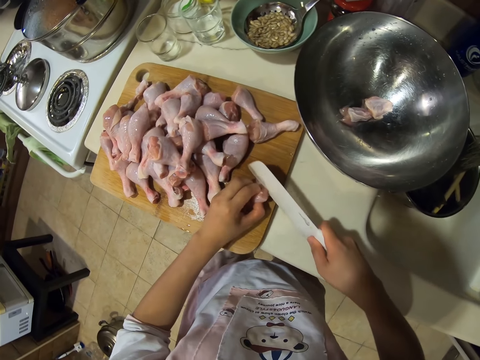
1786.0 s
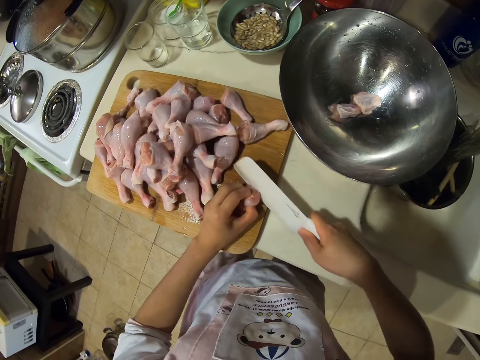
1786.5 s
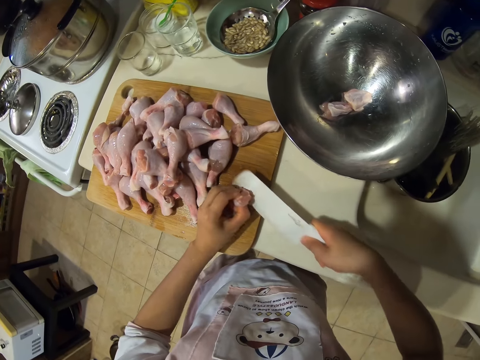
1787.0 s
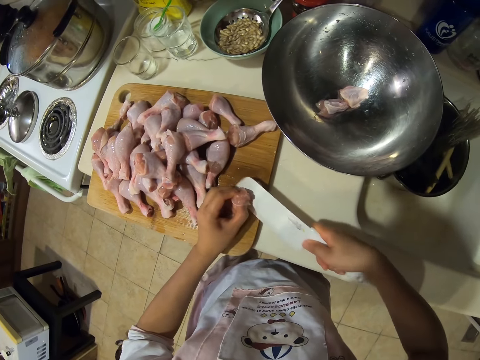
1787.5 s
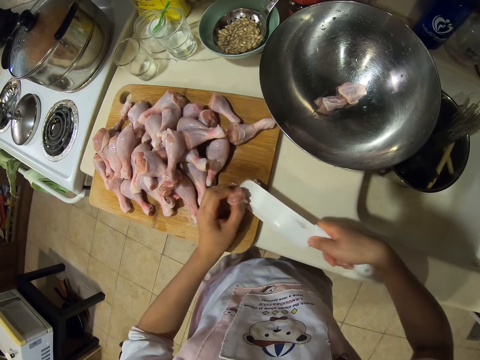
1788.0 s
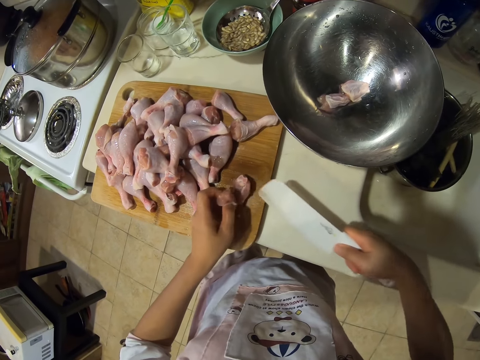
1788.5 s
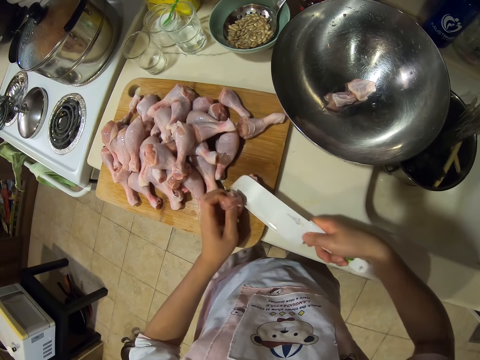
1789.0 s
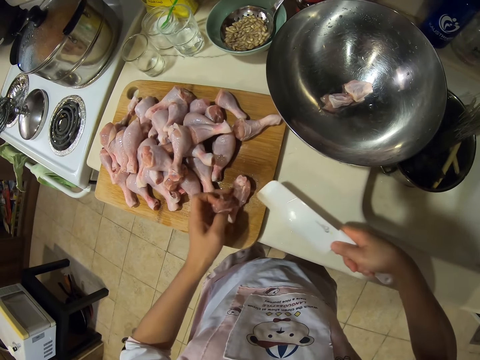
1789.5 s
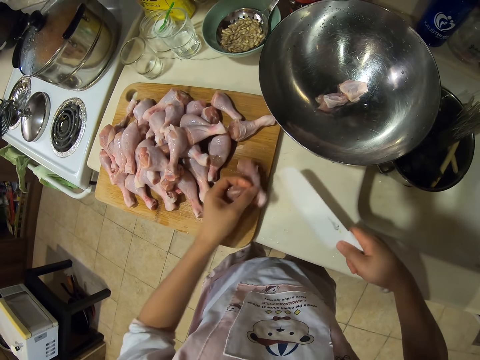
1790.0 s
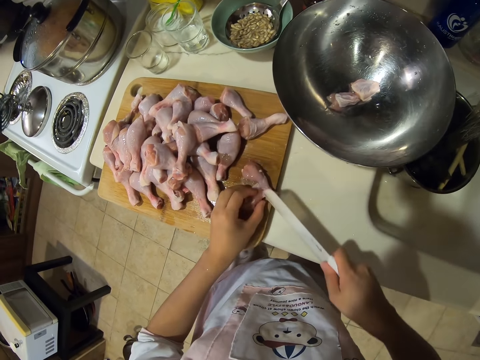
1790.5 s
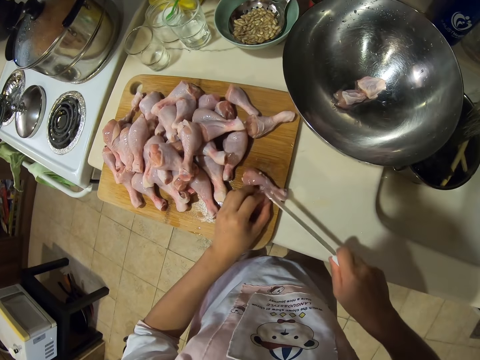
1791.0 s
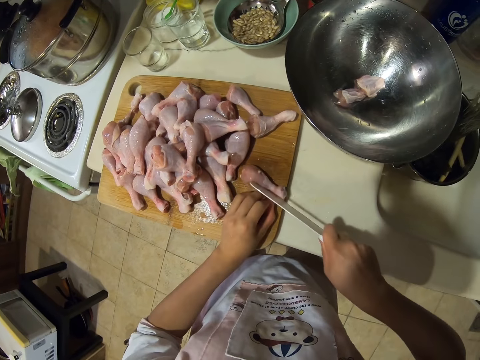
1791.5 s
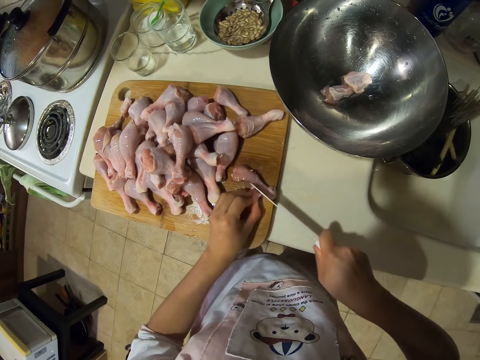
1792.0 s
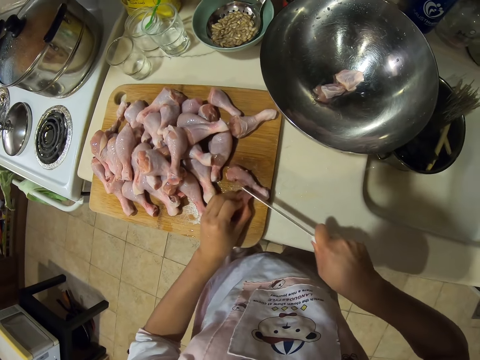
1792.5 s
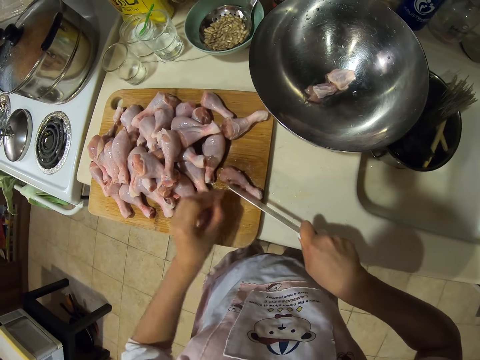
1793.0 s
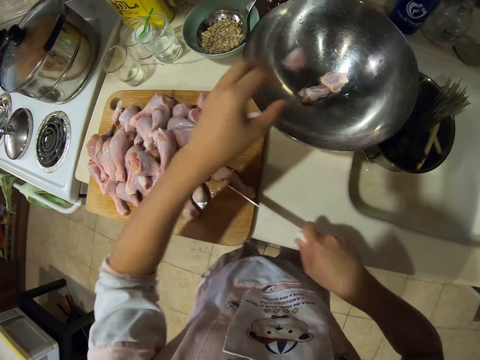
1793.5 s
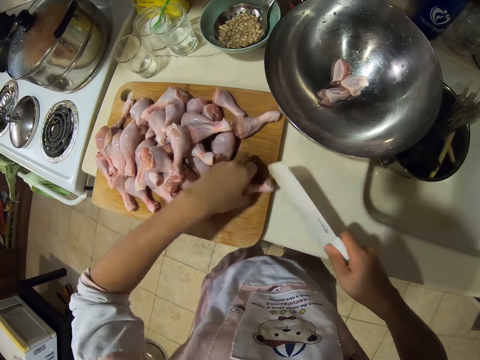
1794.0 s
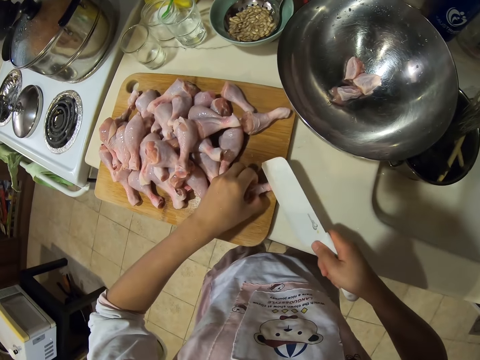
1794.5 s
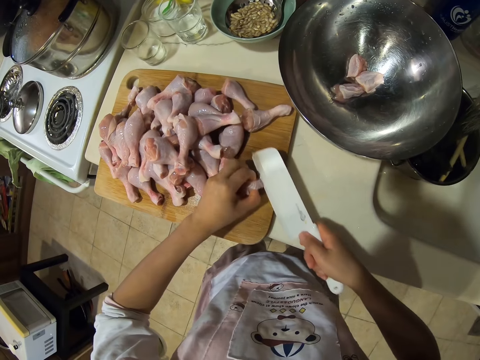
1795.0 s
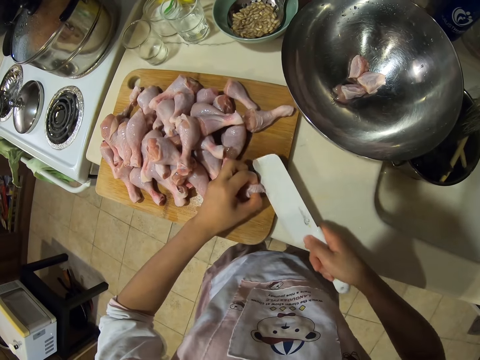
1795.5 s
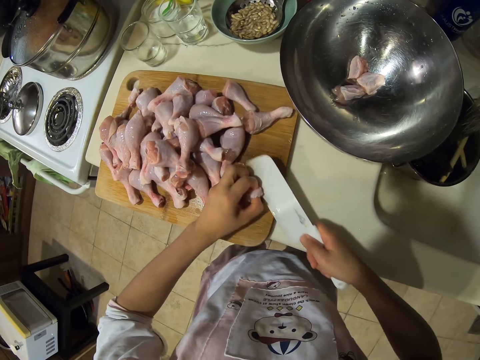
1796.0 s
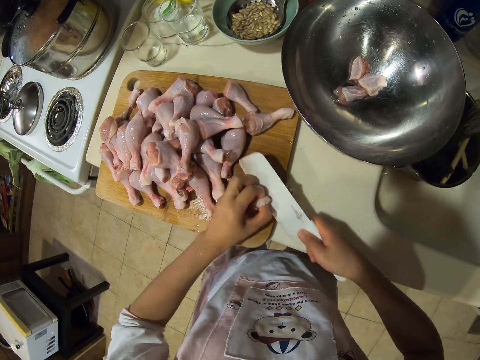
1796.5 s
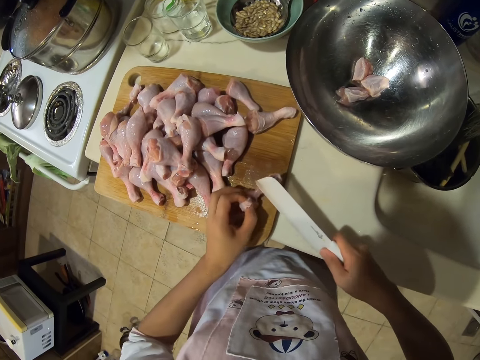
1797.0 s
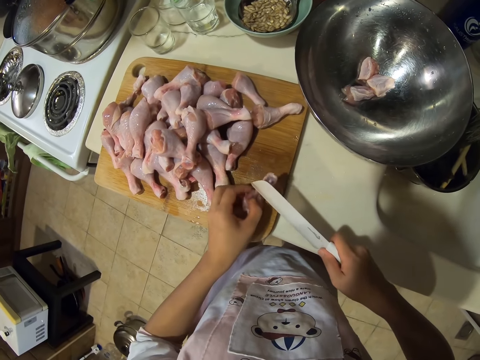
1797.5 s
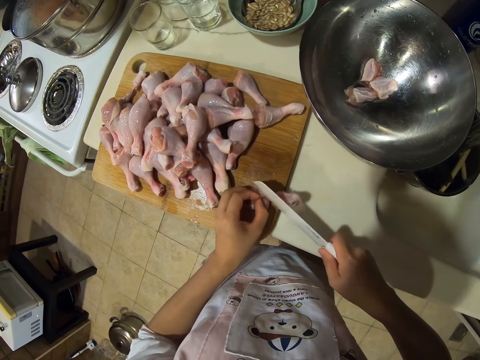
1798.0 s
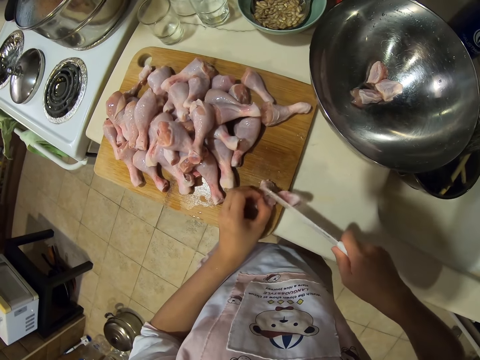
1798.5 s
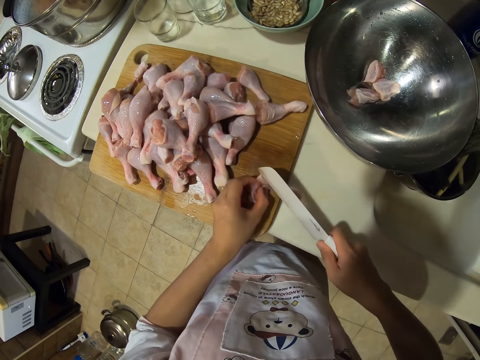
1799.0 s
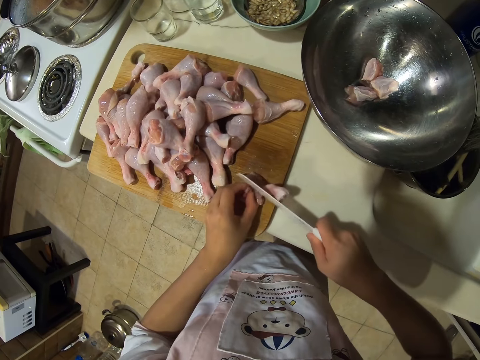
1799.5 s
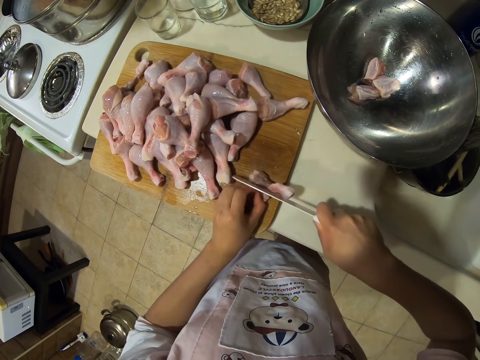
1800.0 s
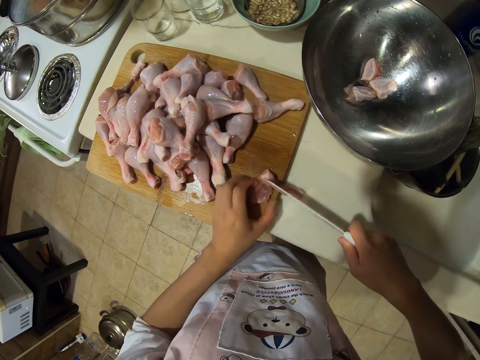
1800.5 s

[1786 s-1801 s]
The camera wearer debones the chicken drumstick. They cut the raw chicken drumsticks into small pieces. They put the raw chicken drumsticks to the bowl. They cut the raw chicken drumsticks into small pieces.

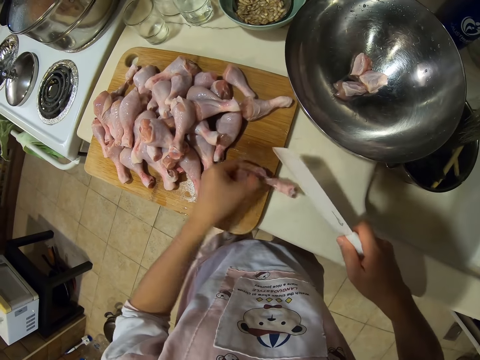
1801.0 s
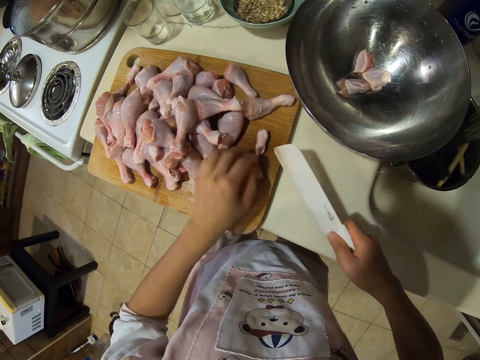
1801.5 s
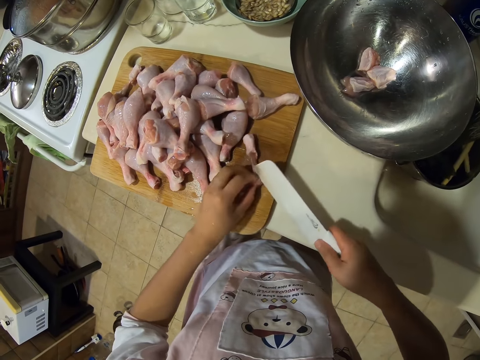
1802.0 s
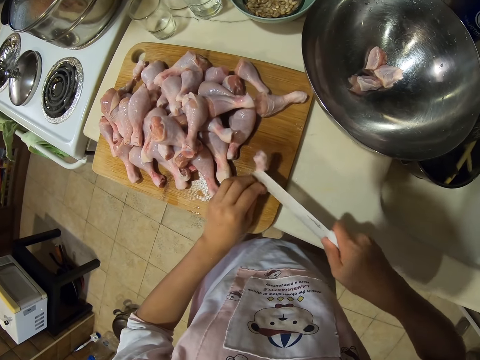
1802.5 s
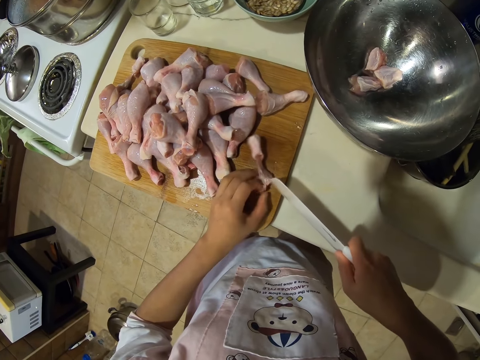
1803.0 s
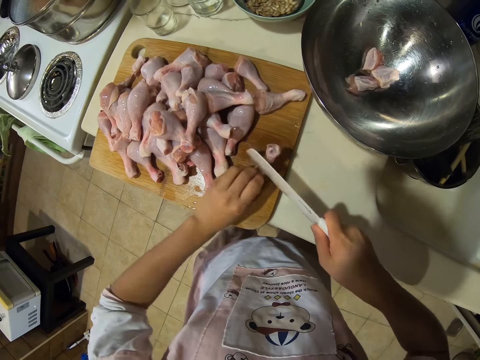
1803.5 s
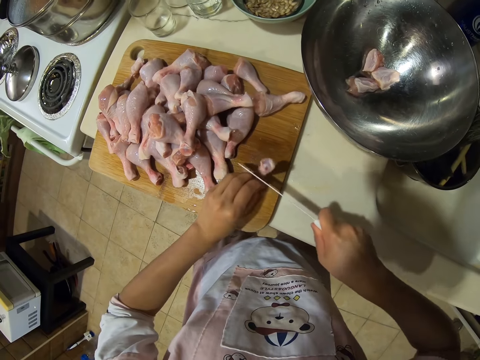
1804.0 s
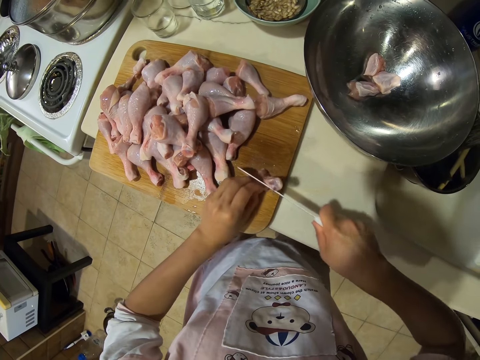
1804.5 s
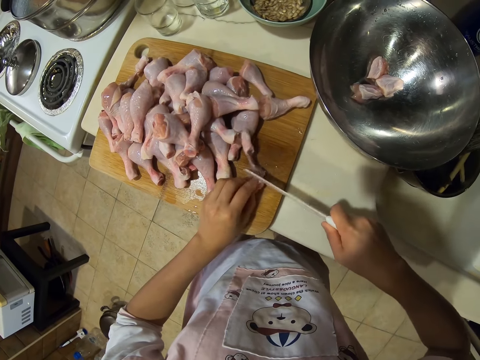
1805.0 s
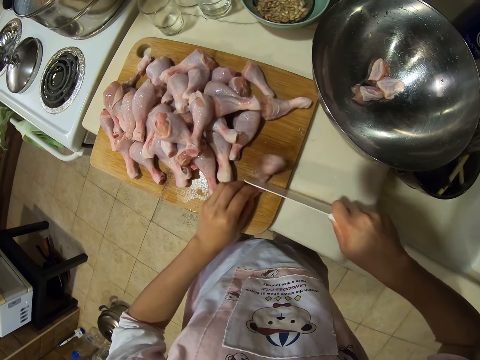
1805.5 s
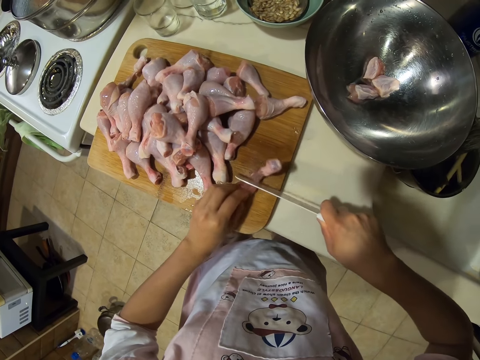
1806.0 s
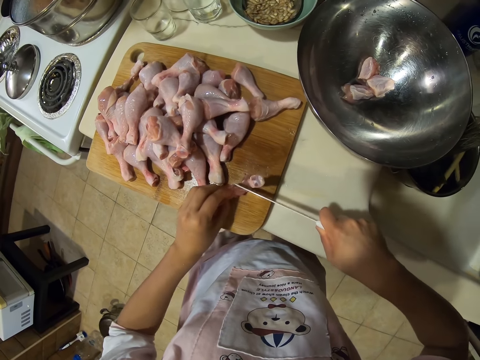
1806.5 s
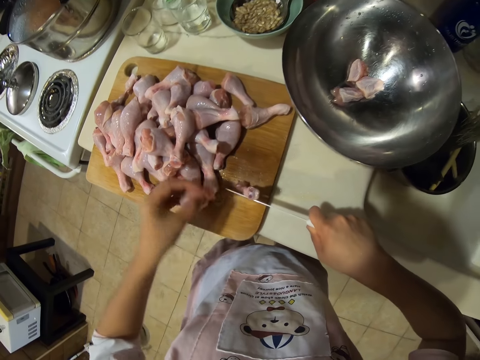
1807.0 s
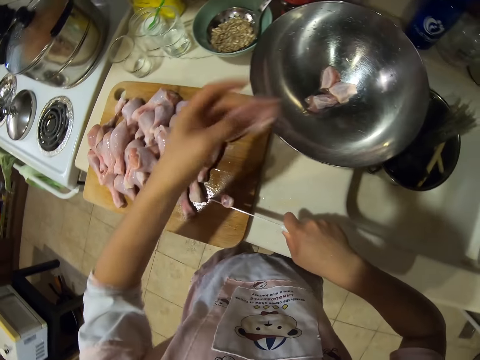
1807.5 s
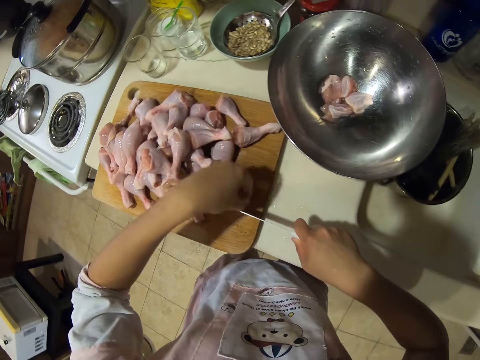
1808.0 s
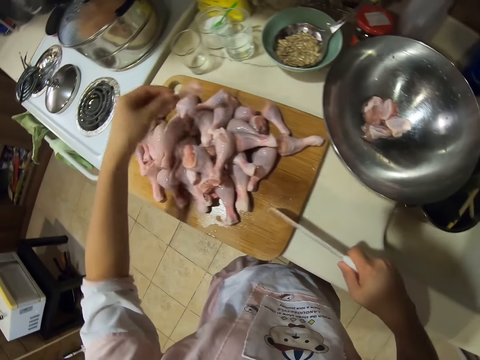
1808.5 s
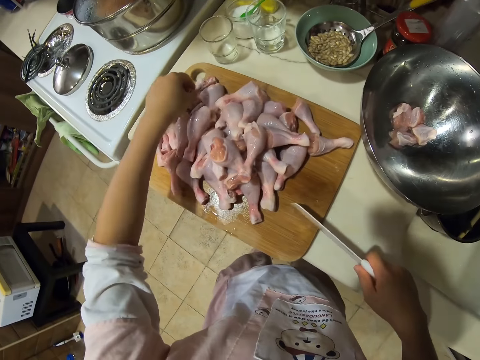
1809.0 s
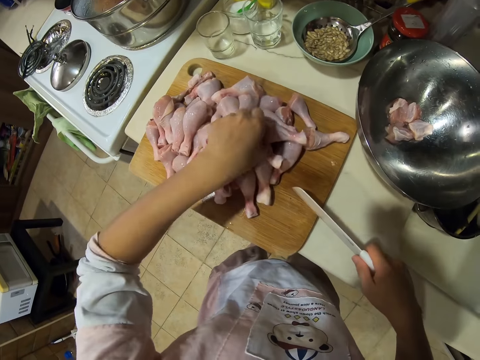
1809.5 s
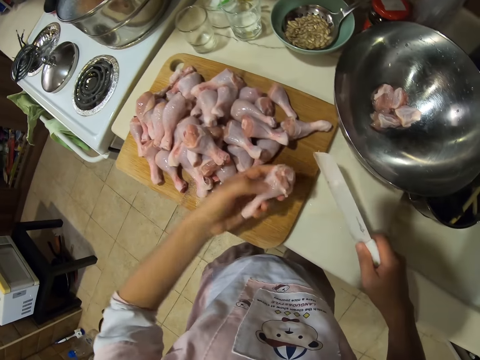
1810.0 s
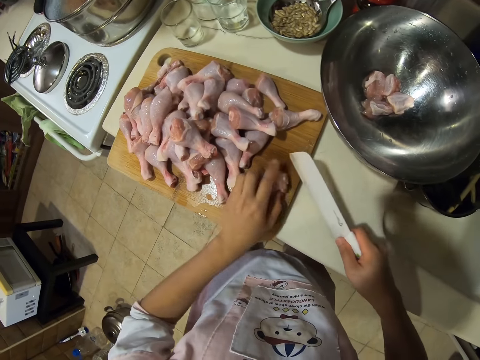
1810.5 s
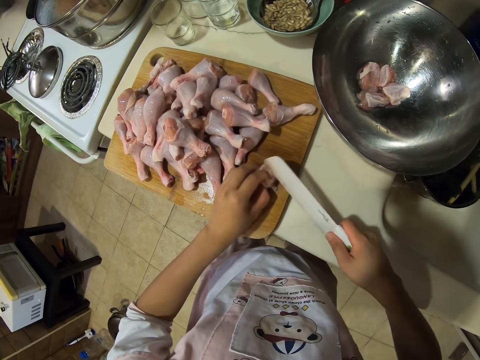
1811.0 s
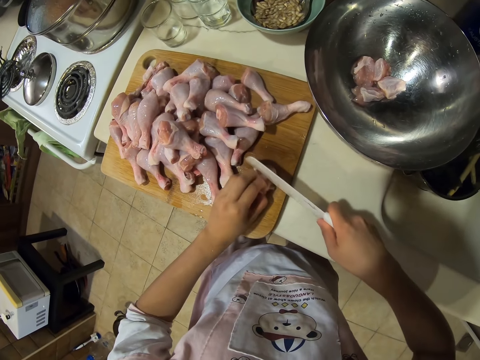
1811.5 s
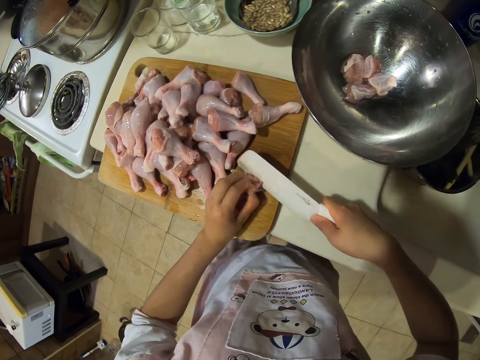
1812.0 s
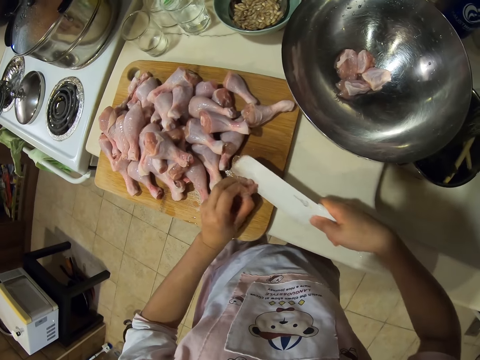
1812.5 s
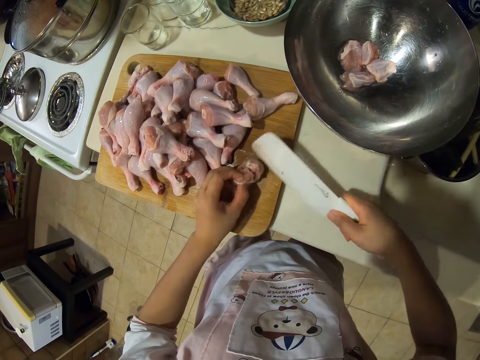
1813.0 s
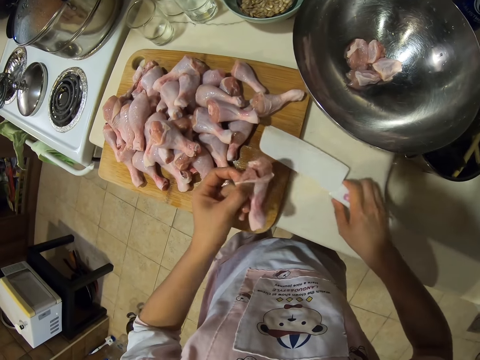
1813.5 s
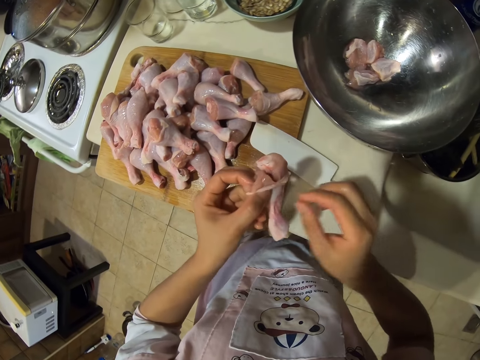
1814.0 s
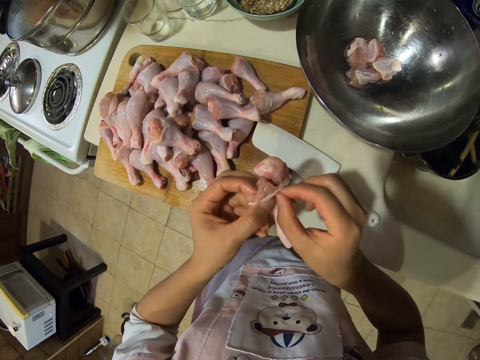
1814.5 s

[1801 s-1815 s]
The camera wearer puts the raw chicken drumsticks to the bowl. They put the bone aside. They pick the raw chicken drumsticks from the chopping board. They cut the raw chicken drumsticks into small pieces. They debone the chicken drumstick. They place the knife on the chopping board.
